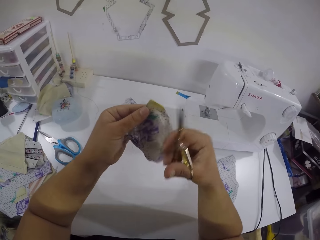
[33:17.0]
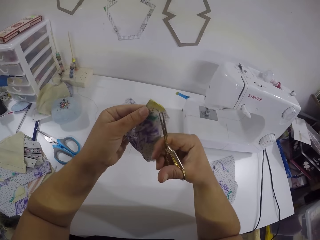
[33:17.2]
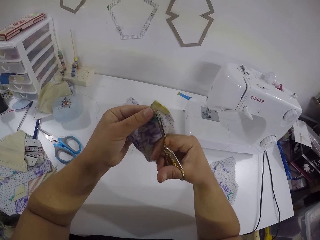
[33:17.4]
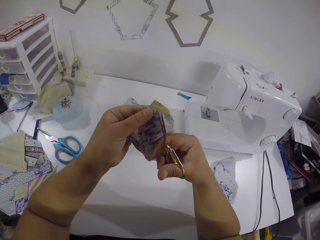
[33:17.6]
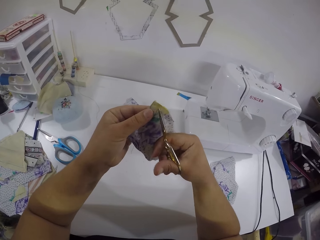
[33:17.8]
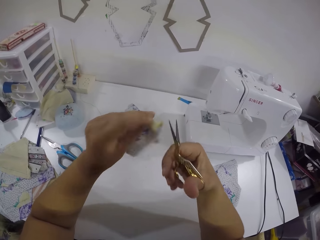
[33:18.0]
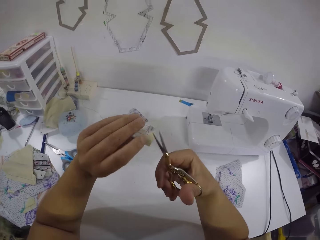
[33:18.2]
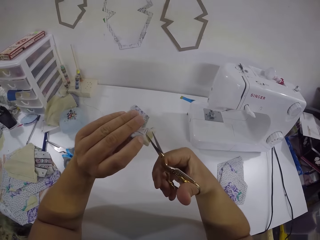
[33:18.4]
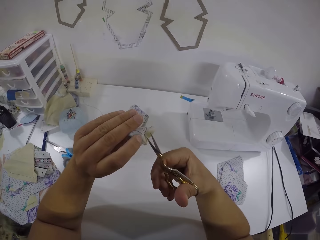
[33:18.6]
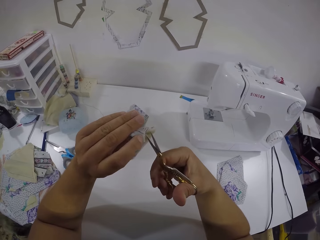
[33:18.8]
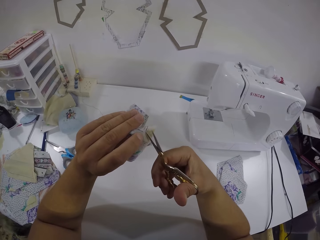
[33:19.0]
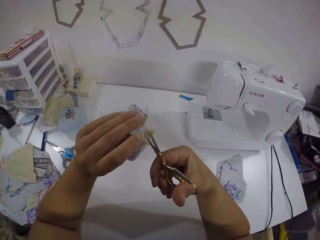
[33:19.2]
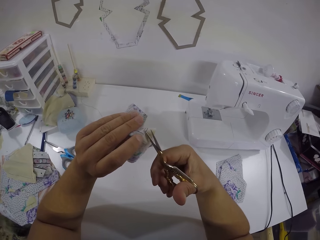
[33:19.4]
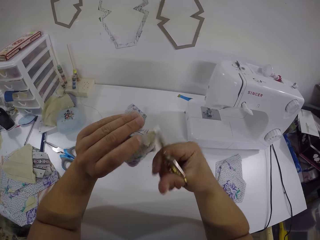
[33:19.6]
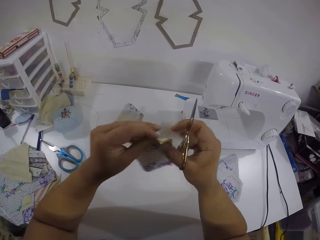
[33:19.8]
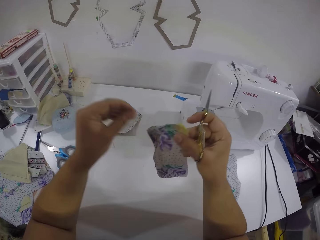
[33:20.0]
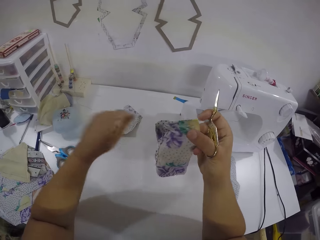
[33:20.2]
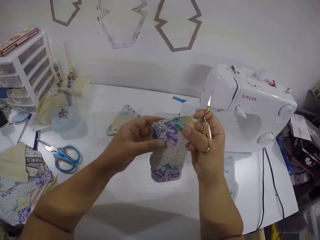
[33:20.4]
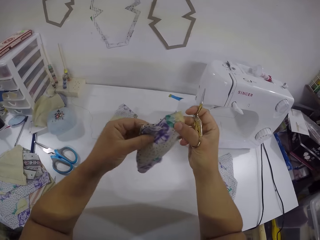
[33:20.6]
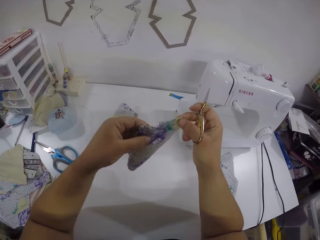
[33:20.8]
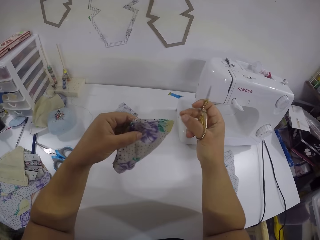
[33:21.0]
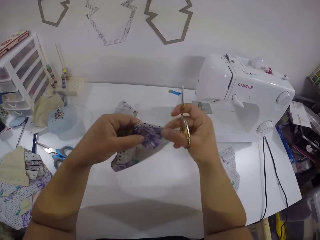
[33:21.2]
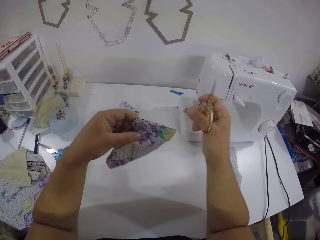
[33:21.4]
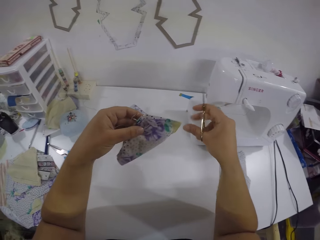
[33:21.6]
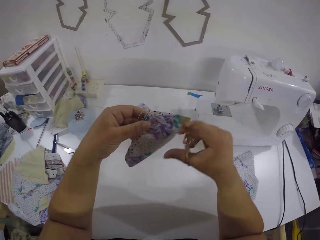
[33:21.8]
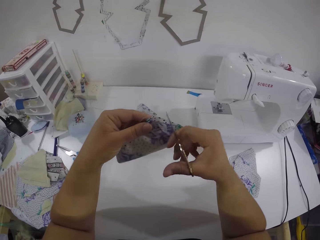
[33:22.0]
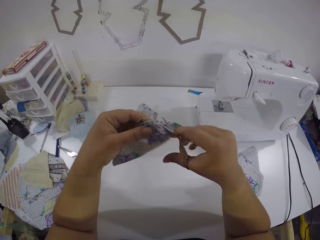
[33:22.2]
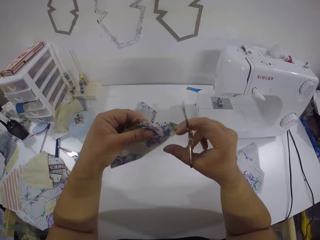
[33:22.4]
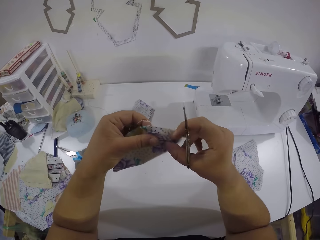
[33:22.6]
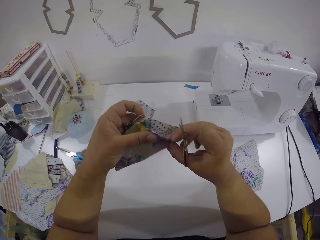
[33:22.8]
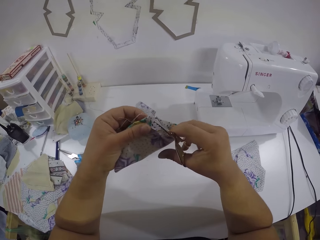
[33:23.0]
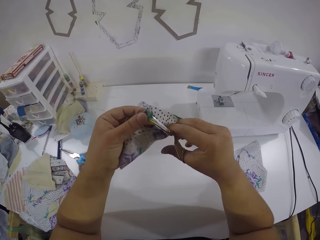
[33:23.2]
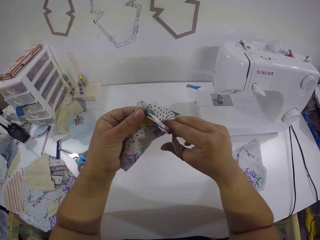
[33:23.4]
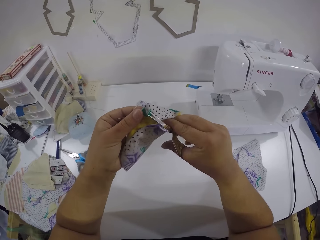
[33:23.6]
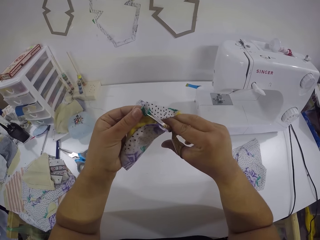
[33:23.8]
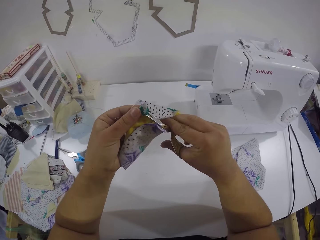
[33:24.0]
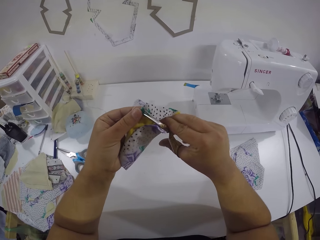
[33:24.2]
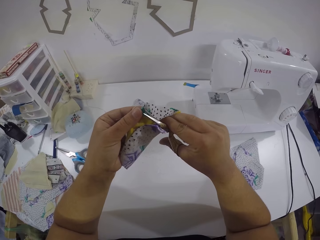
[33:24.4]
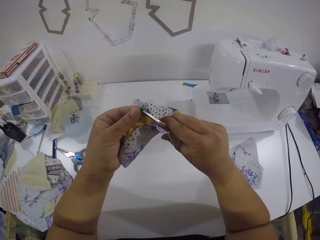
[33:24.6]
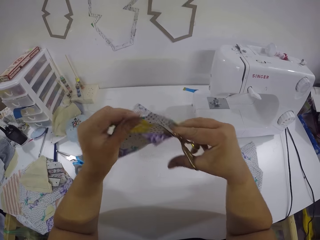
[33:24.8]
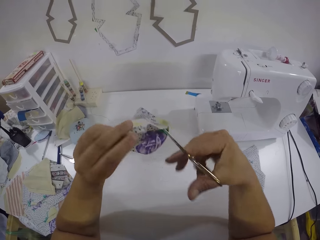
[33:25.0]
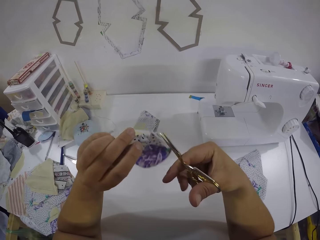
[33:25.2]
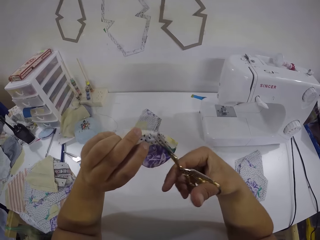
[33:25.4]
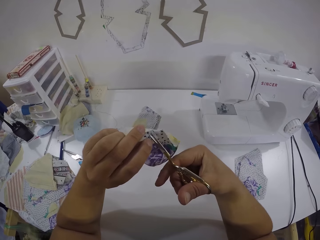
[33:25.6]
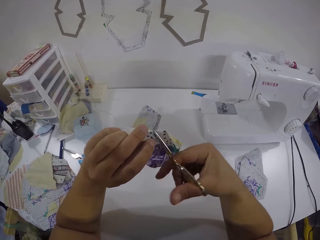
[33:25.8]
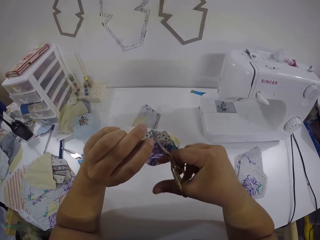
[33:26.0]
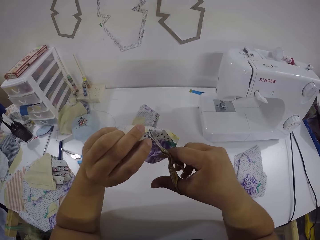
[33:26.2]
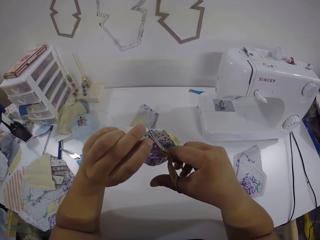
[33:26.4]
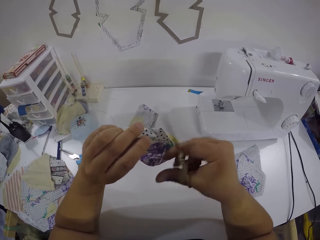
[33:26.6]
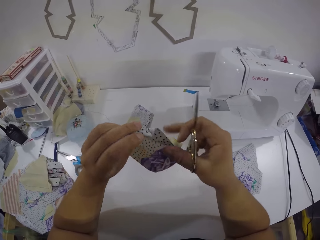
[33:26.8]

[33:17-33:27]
The camera wearer turns the fabric. They hold the fabric with the left hand. They remove threads on the fabric with scissors in the right hand. They turn the fabric. They remove threads on the fabric with the scissors in the right hand. They hold the fabric with the right hand. They drop thread on the table with the left hand. They hold the thread with the left hand. They remove the thread with the right hand from the fabric. They move the fabric with both hands. They remove threads on the fabric with the scissors in the right hand. They turn the fabric. They remove threads on the fabric with the scissors in the right hand.

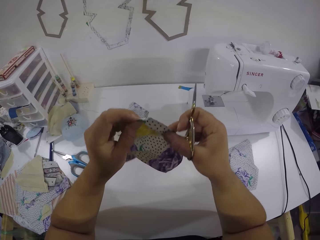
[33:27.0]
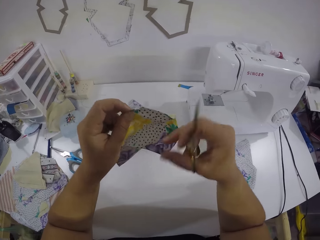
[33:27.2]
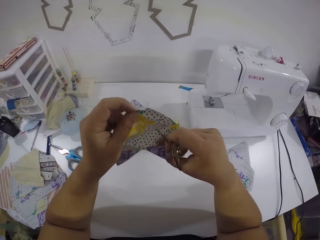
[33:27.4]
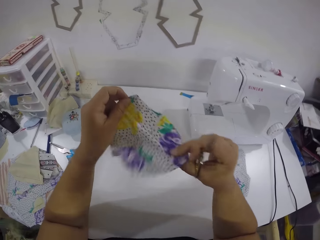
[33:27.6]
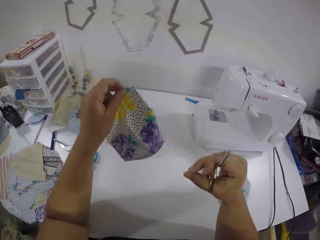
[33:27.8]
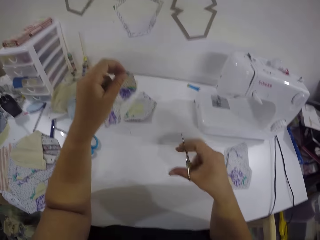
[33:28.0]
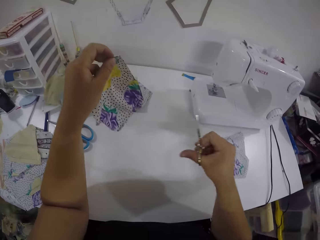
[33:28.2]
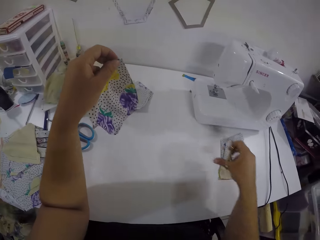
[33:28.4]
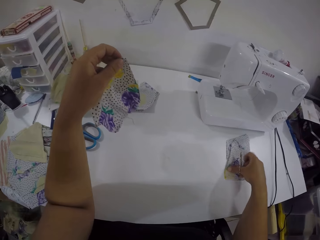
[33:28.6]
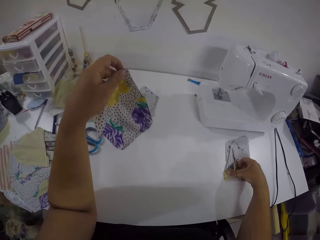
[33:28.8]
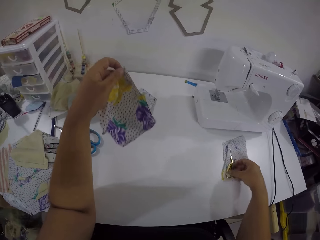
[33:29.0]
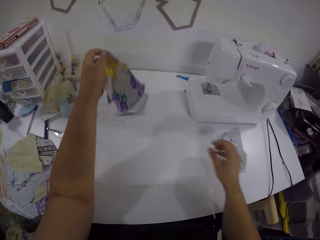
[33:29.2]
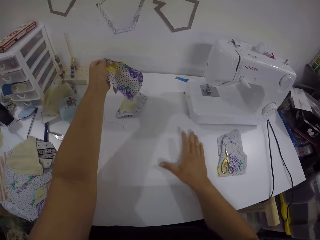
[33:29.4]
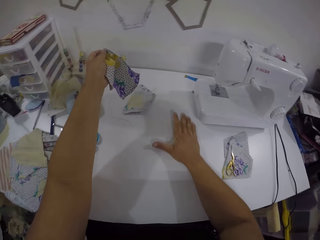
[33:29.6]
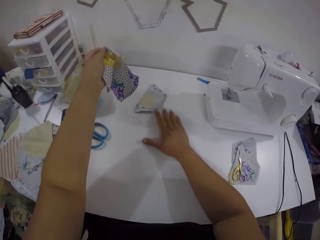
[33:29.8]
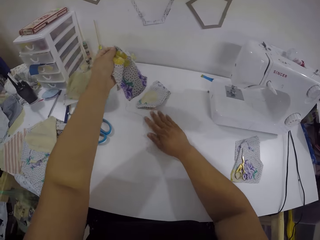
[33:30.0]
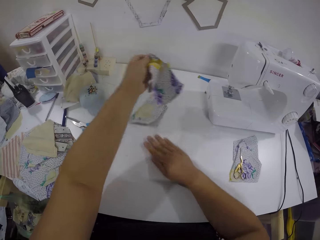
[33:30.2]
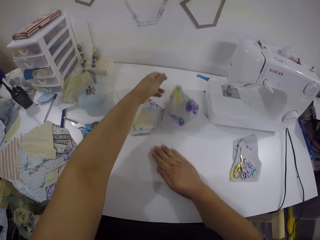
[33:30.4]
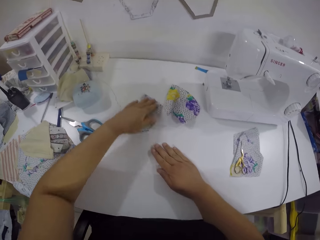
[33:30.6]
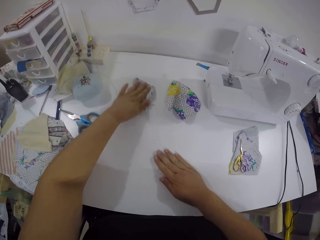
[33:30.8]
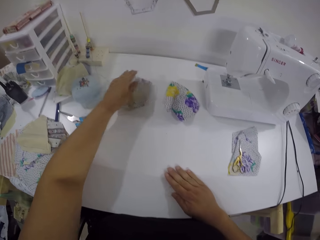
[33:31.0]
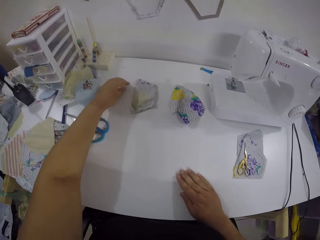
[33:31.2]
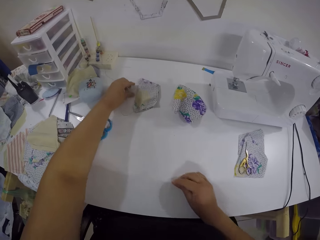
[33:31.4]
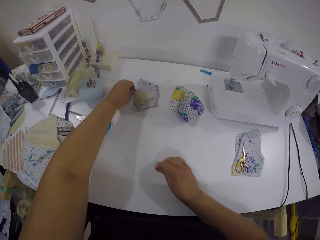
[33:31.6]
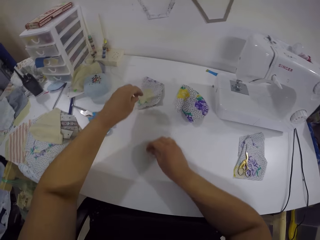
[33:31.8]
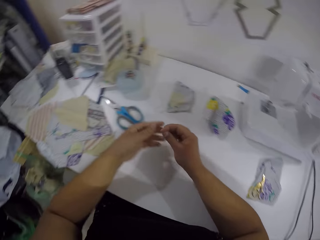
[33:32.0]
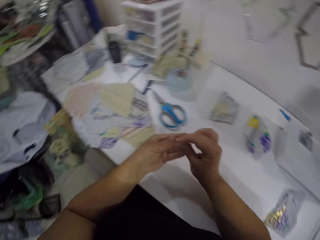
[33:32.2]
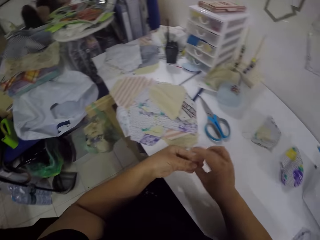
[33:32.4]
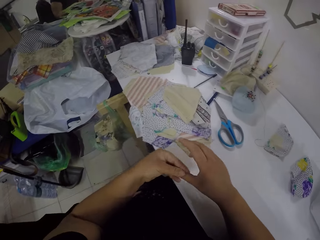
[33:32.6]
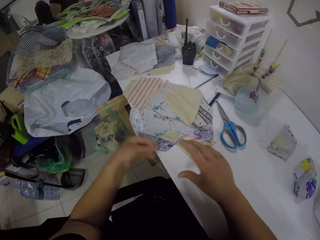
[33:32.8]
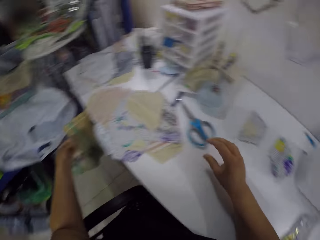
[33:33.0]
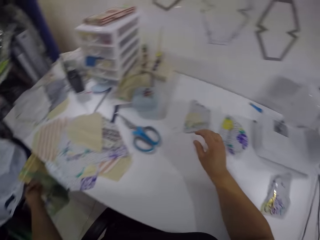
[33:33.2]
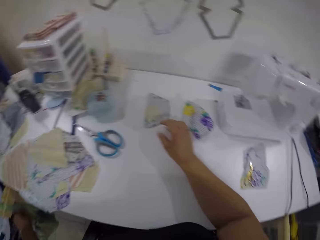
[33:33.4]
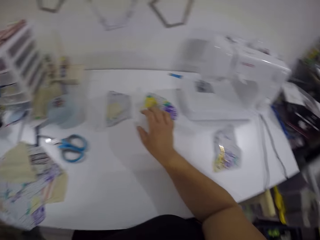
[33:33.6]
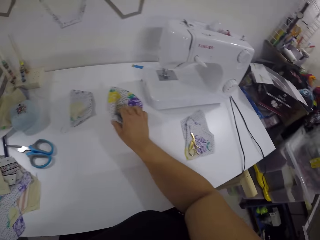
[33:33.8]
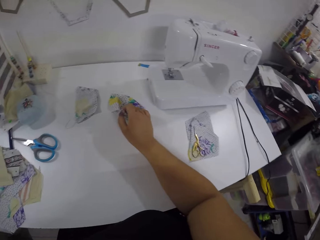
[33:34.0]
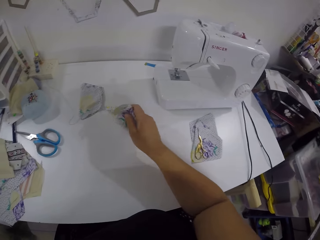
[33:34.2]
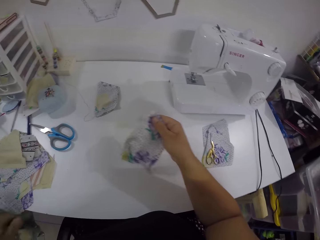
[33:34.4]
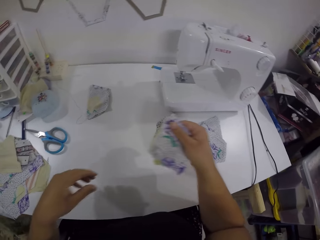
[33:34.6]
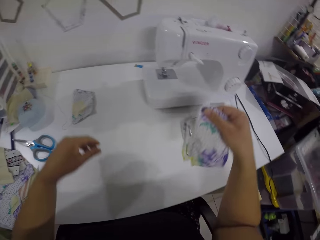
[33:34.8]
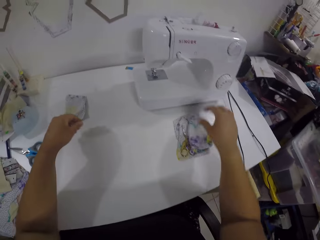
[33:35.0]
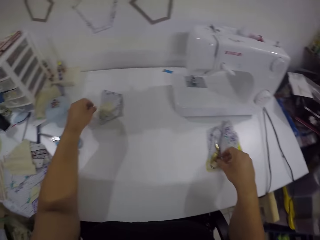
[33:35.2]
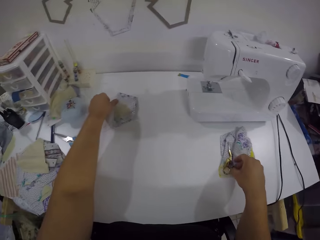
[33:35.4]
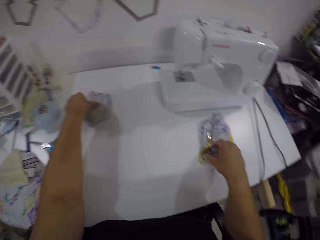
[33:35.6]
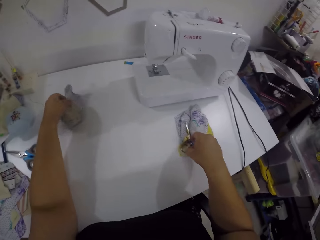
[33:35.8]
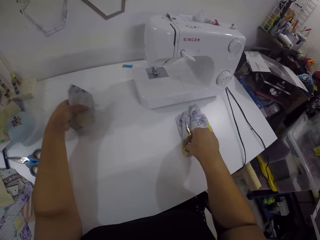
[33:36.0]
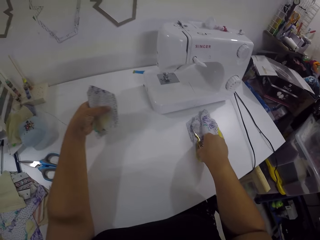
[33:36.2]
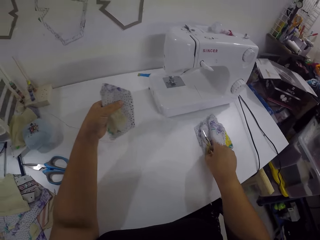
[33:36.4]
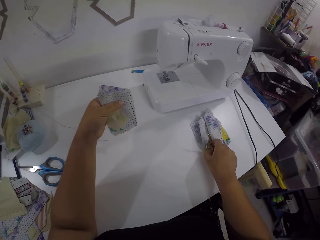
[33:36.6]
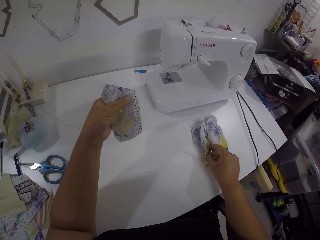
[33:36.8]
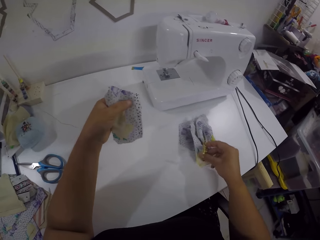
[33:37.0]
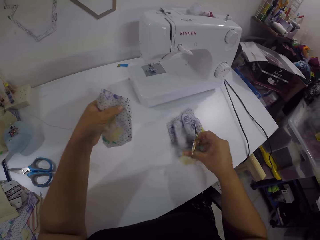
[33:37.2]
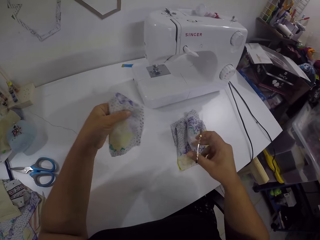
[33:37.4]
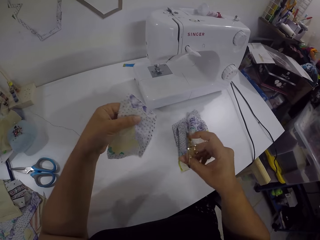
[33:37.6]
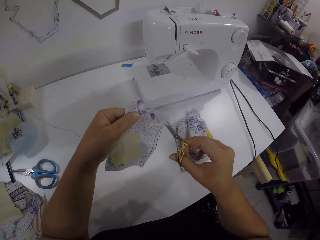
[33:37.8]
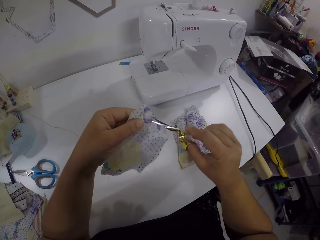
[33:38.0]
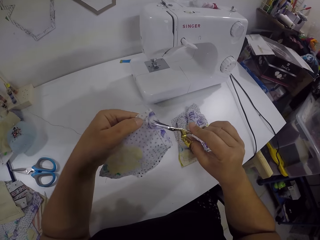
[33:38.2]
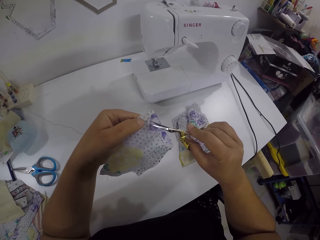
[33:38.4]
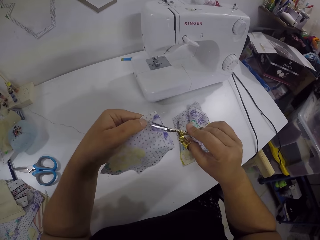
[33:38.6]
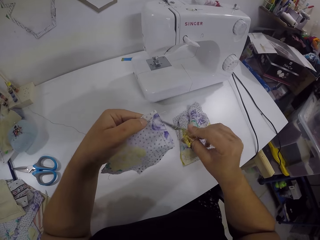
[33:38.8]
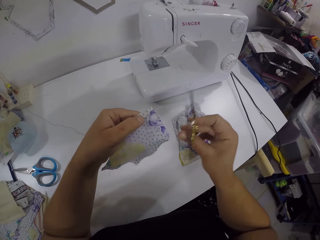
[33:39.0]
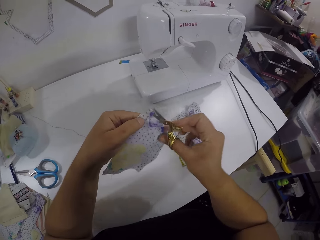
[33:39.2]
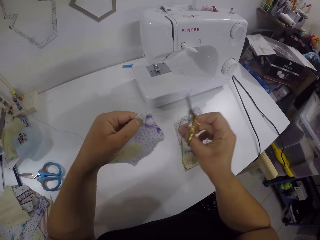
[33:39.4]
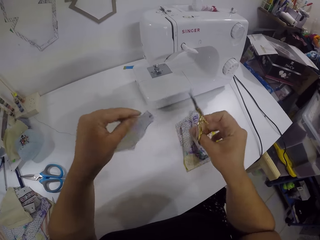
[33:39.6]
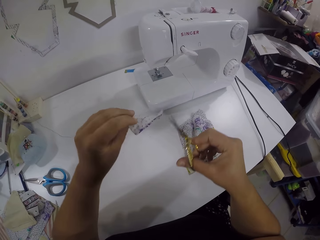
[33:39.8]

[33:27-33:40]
The camera wearer moves the fabric with both hands. She removes thread from the fabric with the right hand. She places scissors on top of the fabric with the right hand. She pulls a thread on the table with her right hand. She moves the fabric on the table with the right hand. She drops the fabric on the table with the left hand. She picks threads from the table with her hands. She passes the thread in her right hand to her left hand. She drops the thread on the floor or the dust bin with her left hand. She picks the fabric from the table with the right hand. She drops the fabric on the table with the right hand. She picks the fabric from the table with the left hand. She picks the scissors from the table with her right hand. She holds the scissors on the fabric with the right hand. She removes threads on the fabric with the scissors in the right hand.
